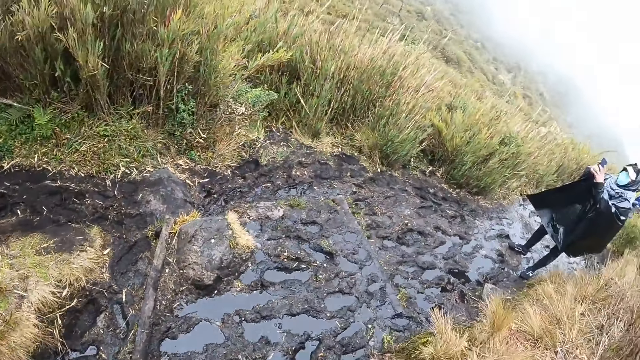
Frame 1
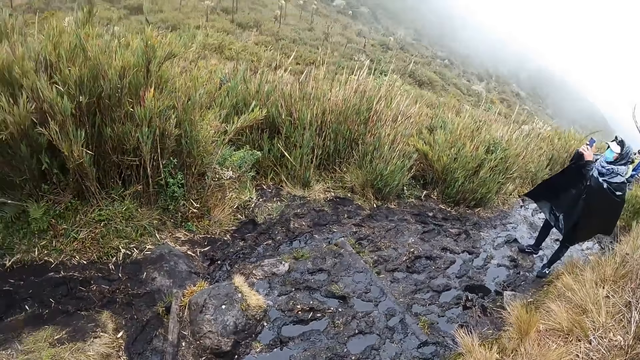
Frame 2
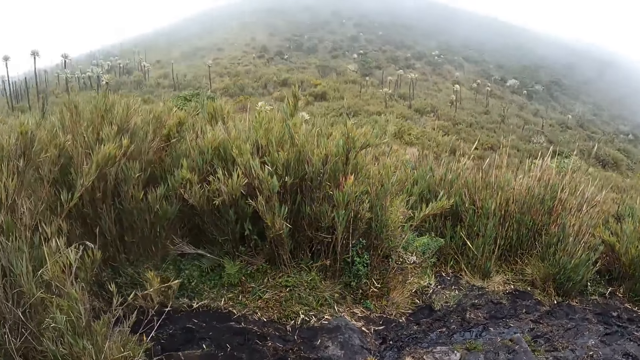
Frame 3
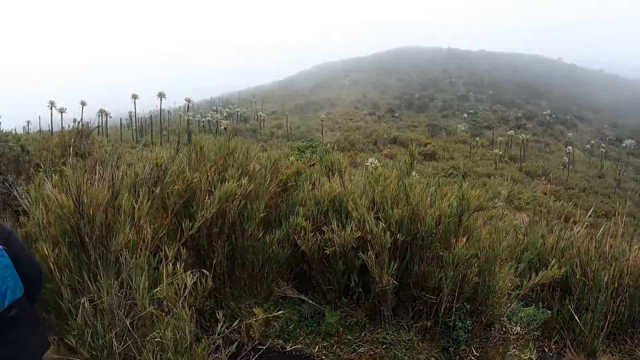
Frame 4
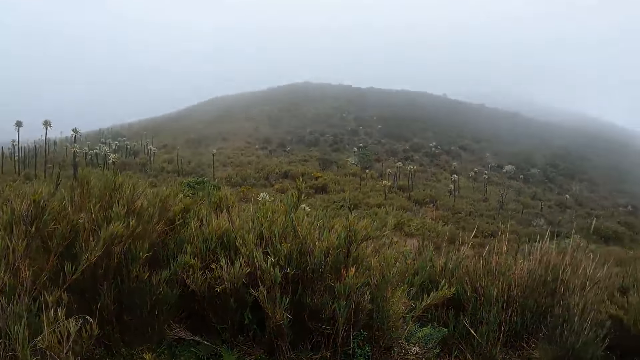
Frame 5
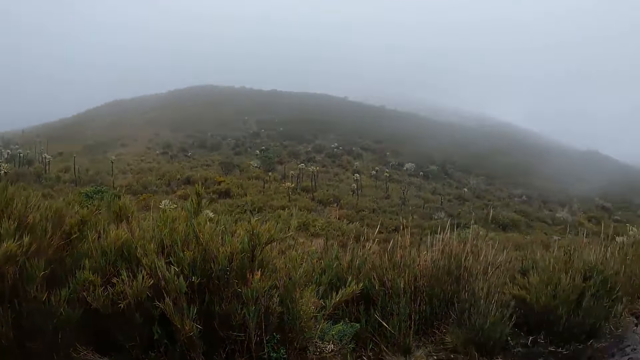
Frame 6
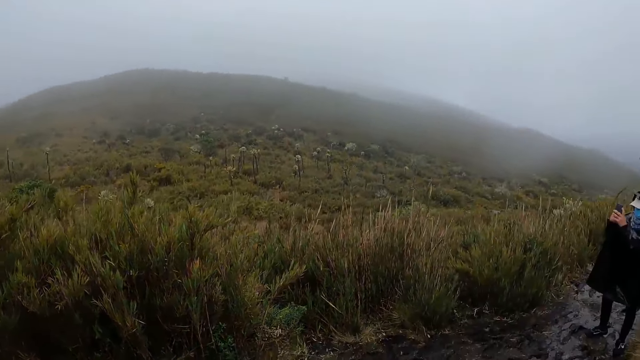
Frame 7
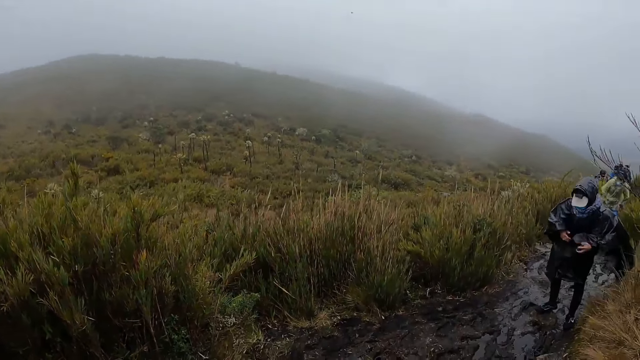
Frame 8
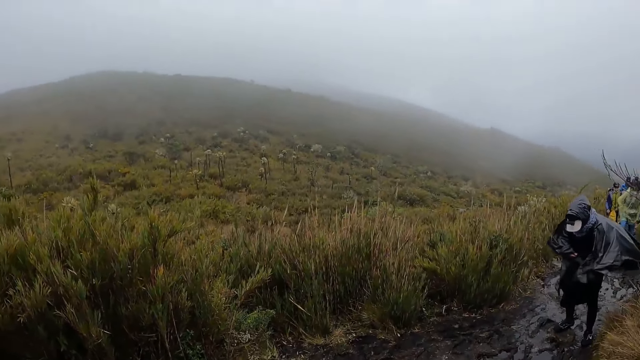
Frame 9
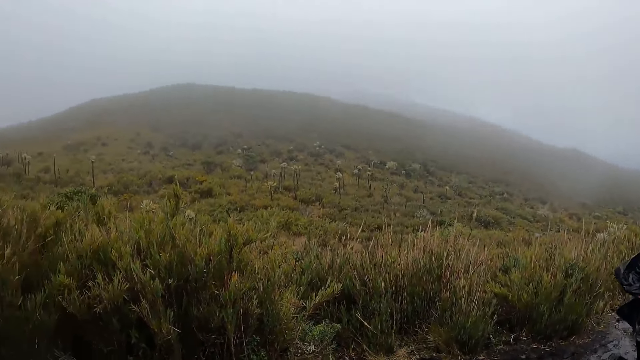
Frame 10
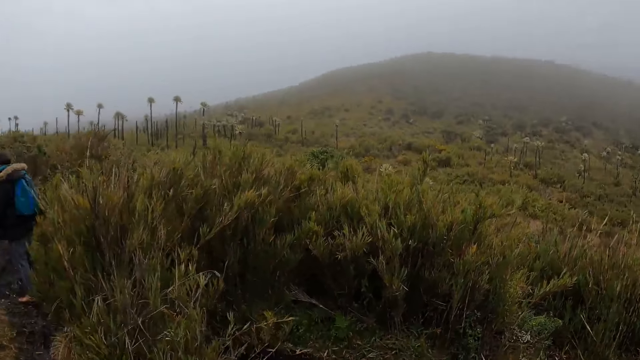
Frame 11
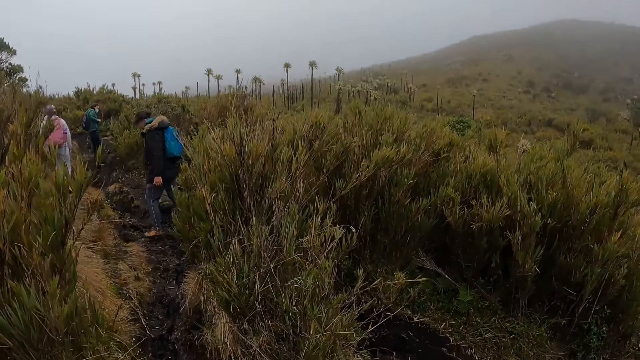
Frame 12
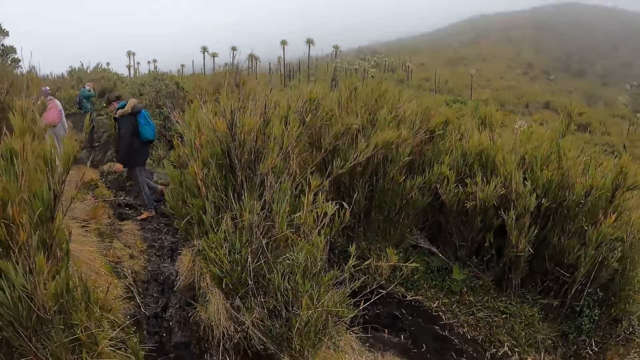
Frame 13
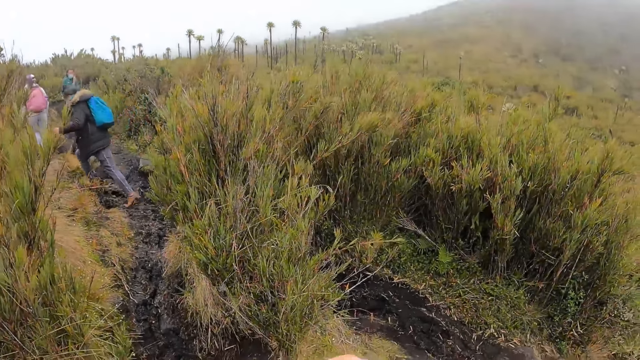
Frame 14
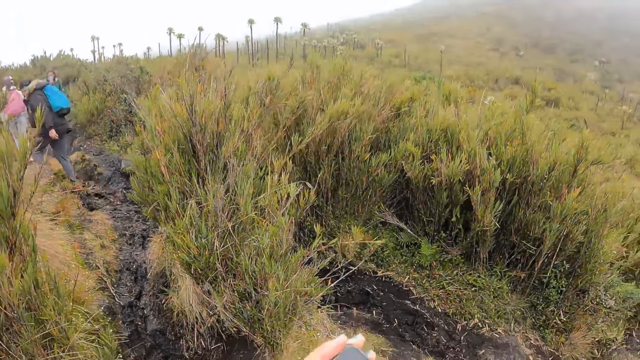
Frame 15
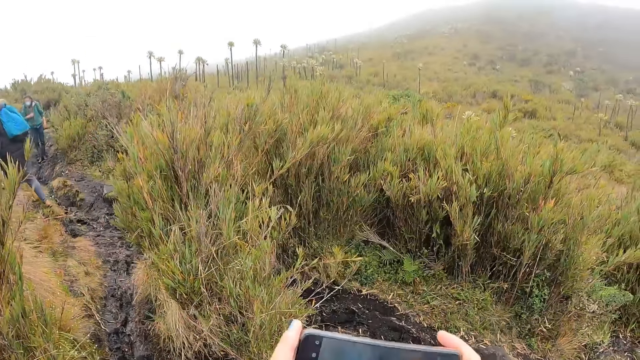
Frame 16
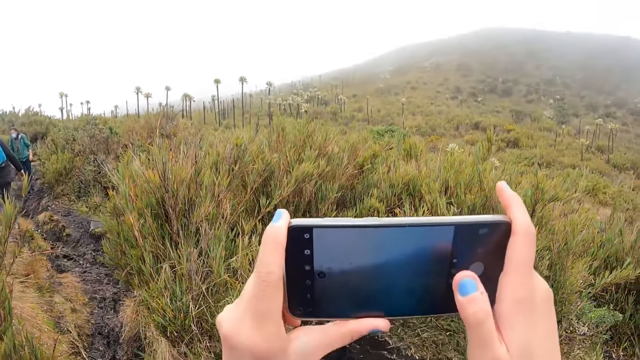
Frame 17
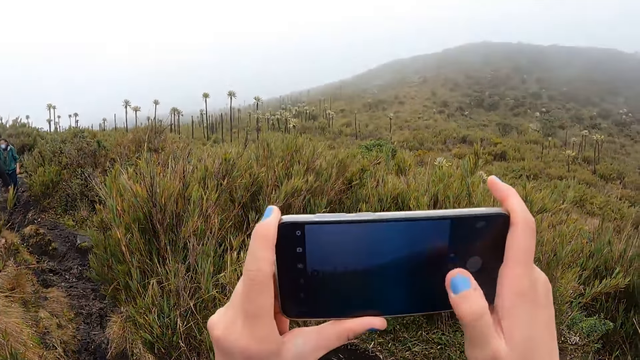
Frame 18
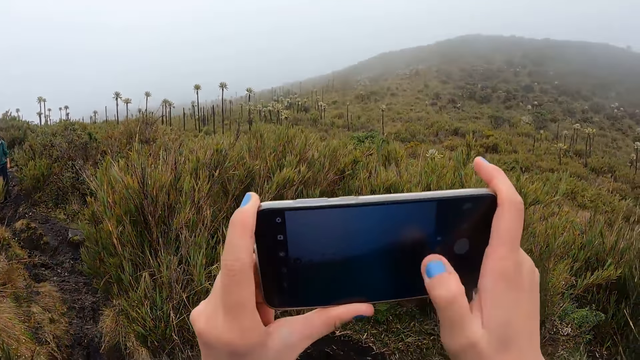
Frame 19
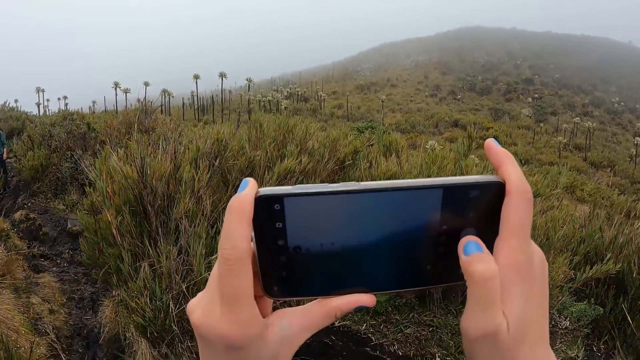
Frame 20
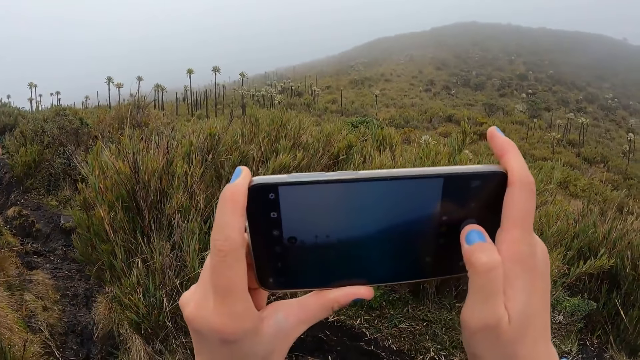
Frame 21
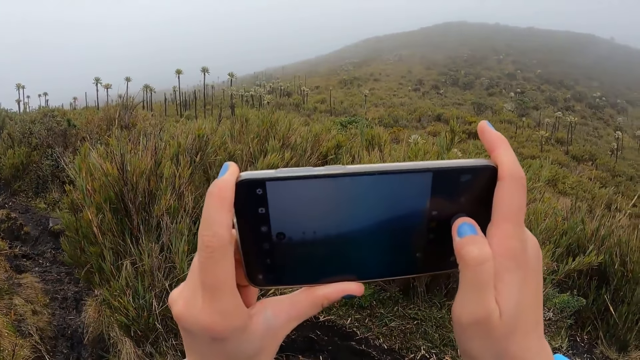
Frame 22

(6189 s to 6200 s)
The camera wearer looks around. The man operates the phone with both hands. The man puts the phone in his jacket with his right hand. The camera wearer operates a phone with both hands.

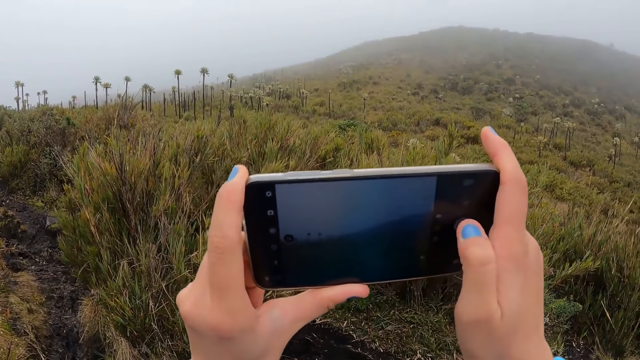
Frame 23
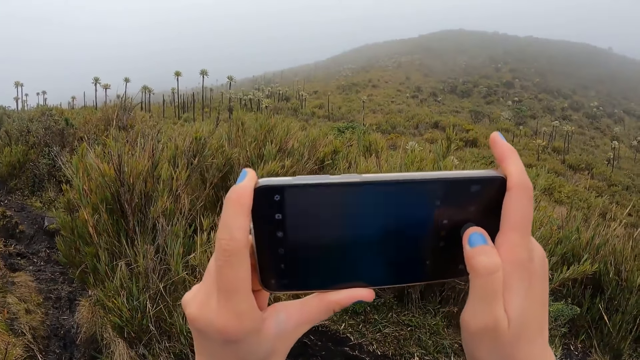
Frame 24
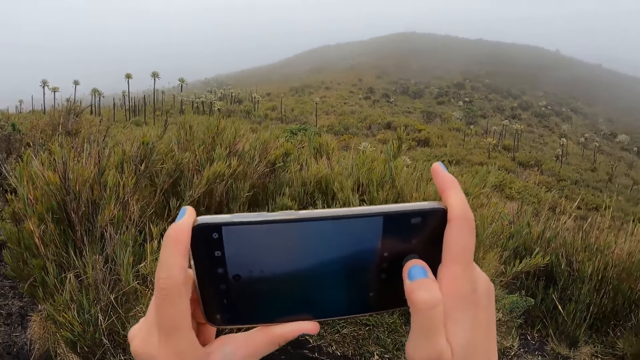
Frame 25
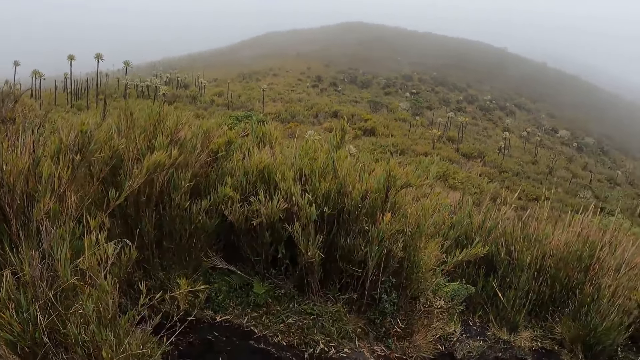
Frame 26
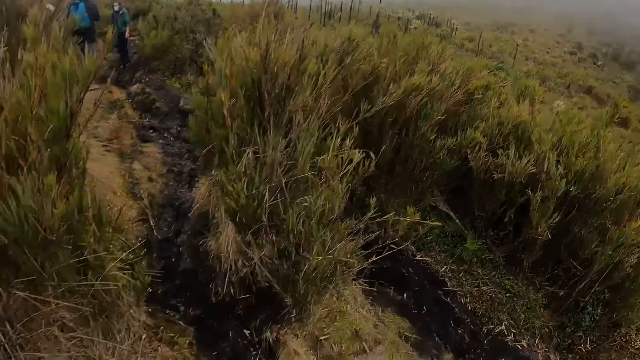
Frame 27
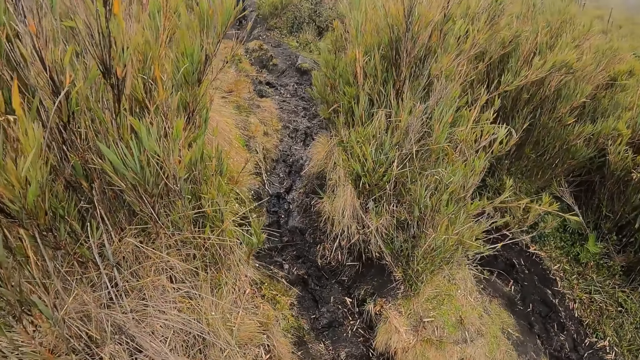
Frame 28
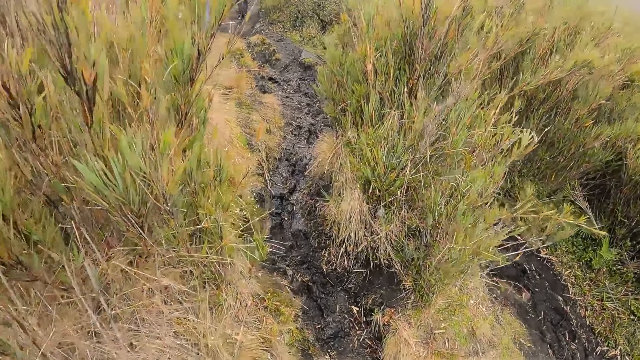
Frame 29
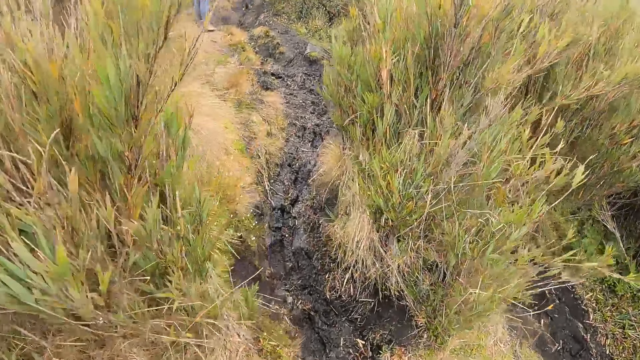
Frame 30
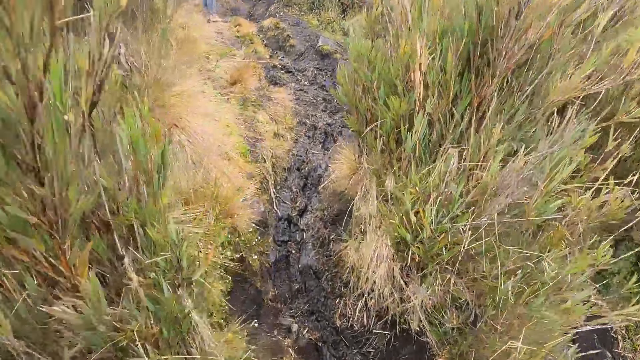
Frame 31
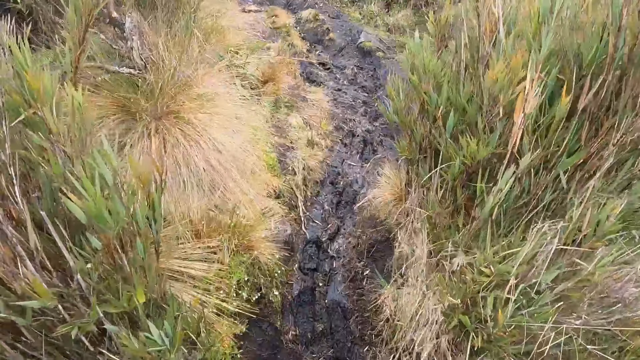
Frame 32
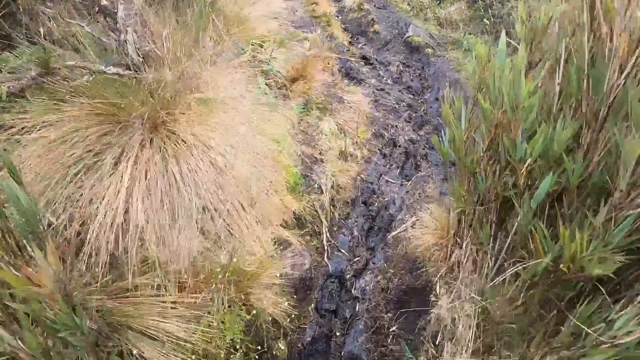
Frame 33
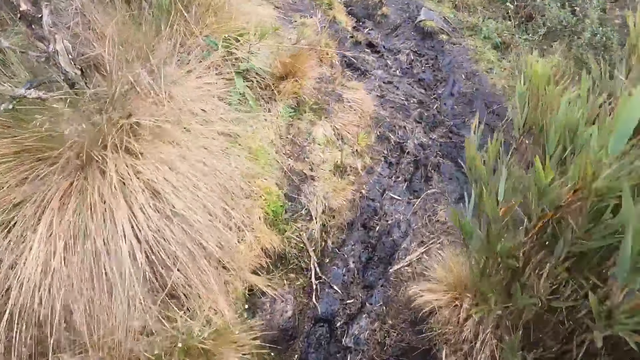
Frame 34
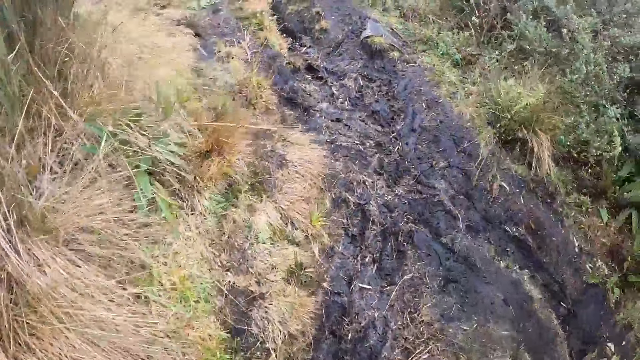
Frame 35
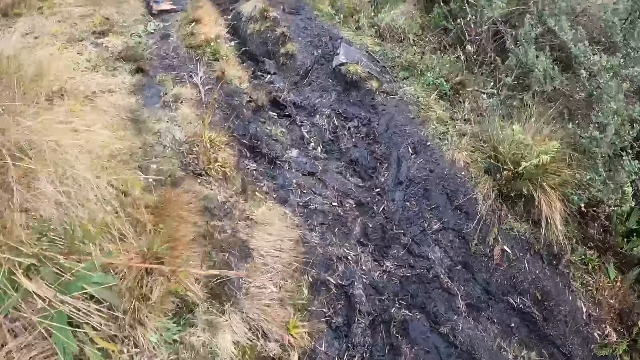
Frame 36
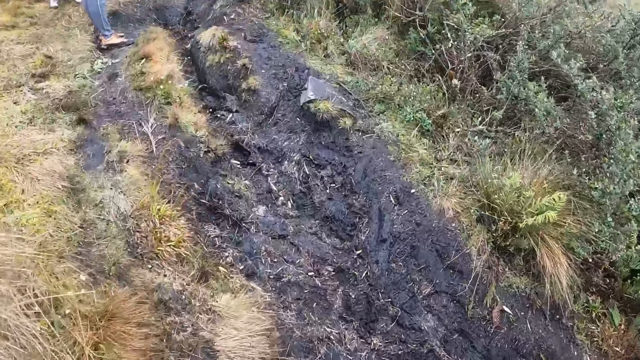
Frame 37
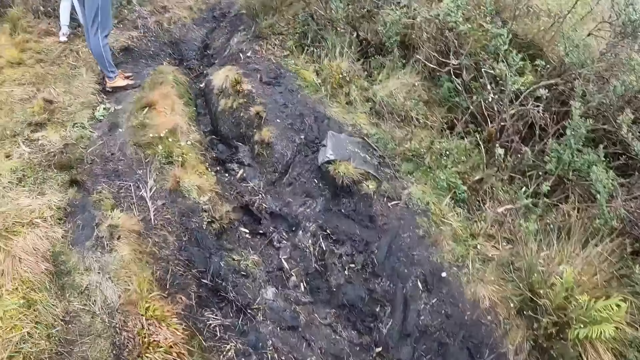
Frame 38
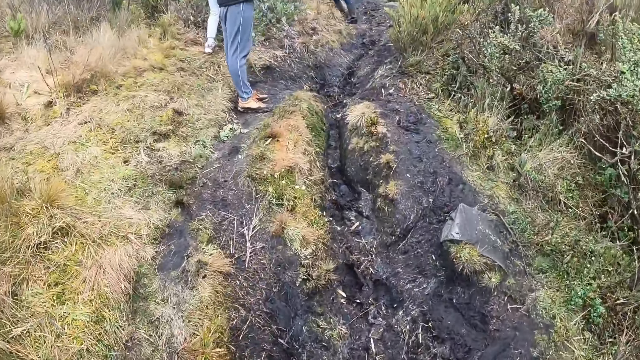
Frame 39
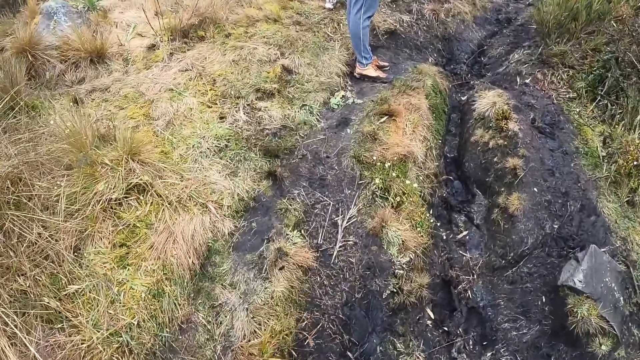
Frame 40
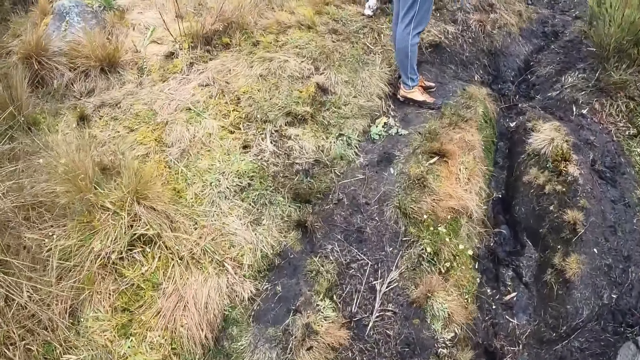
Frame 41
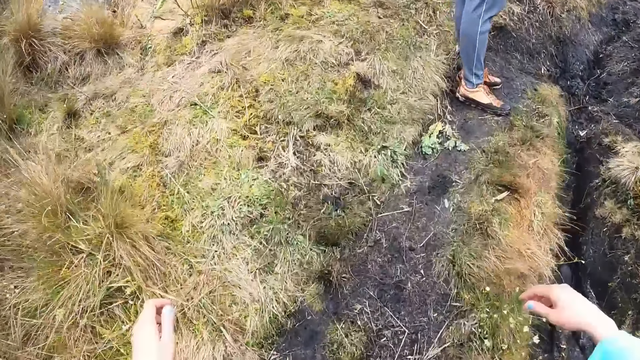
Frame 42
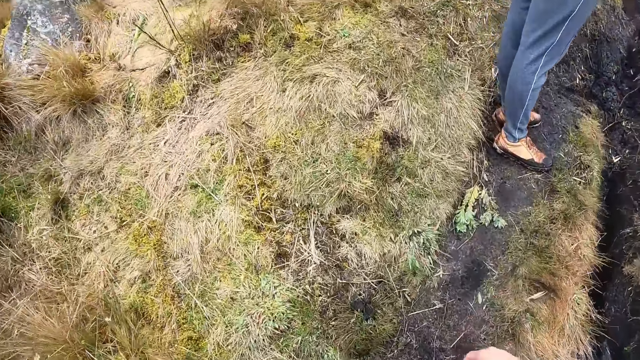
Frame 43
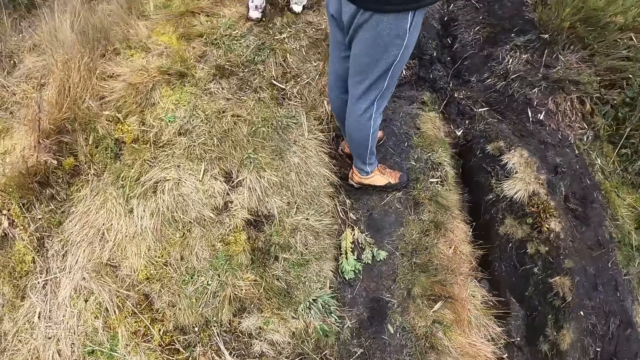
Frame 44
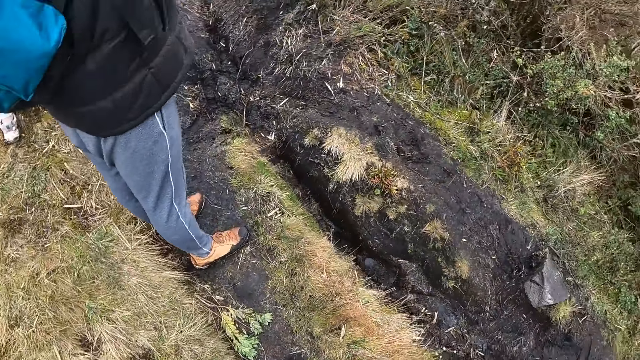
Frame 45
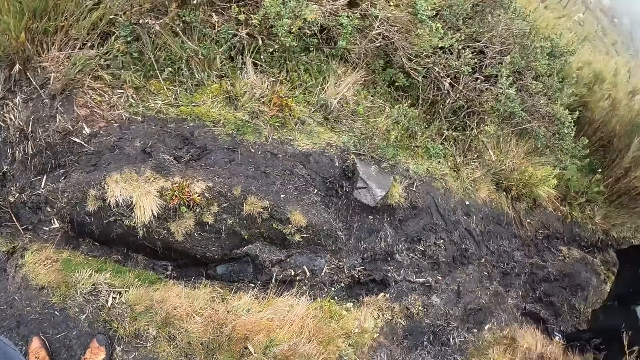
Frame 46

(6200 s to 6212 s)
The camera wearer looks around and walks.
